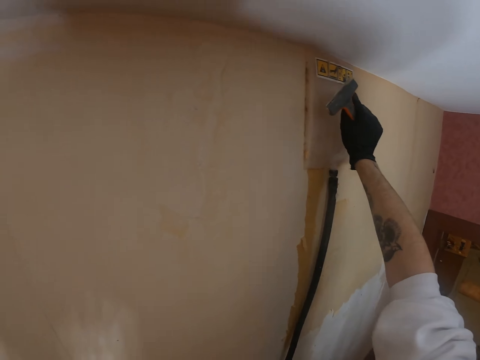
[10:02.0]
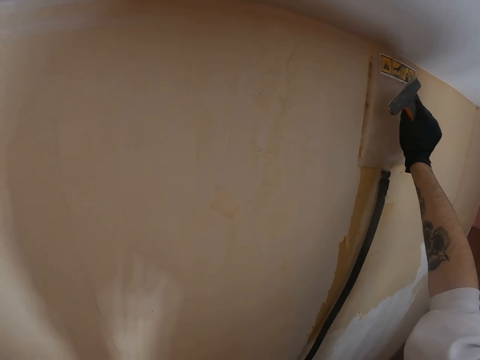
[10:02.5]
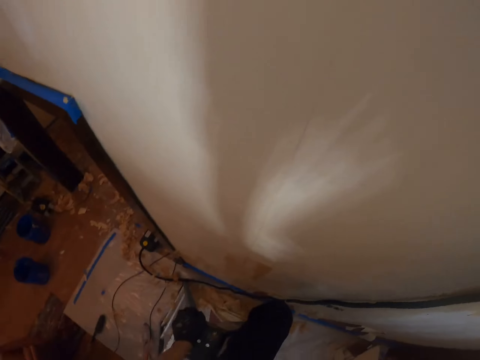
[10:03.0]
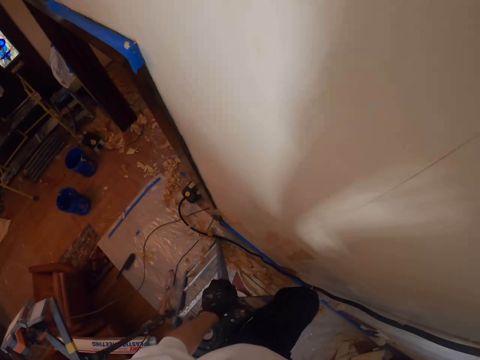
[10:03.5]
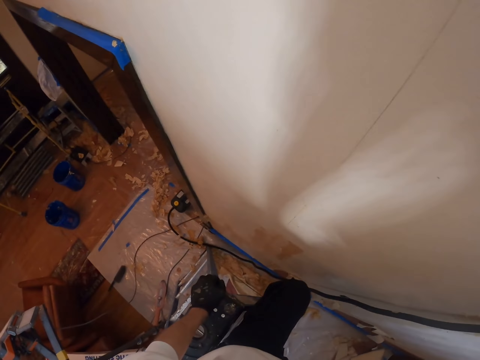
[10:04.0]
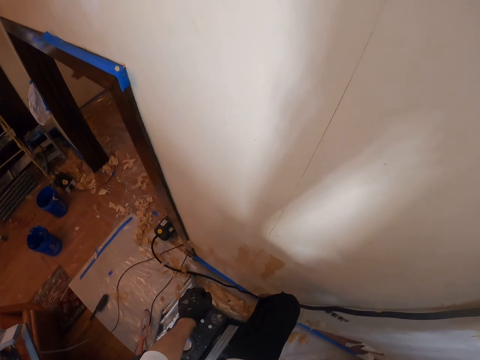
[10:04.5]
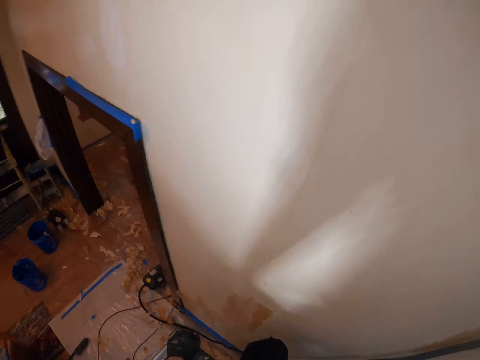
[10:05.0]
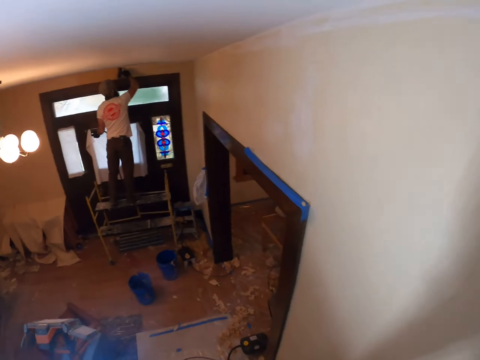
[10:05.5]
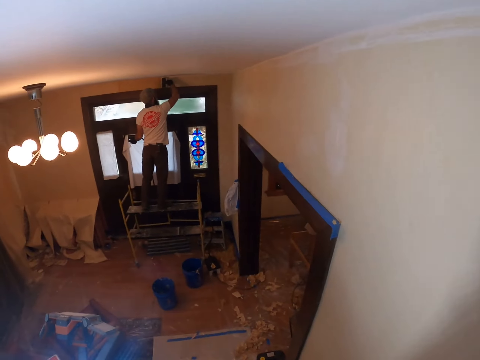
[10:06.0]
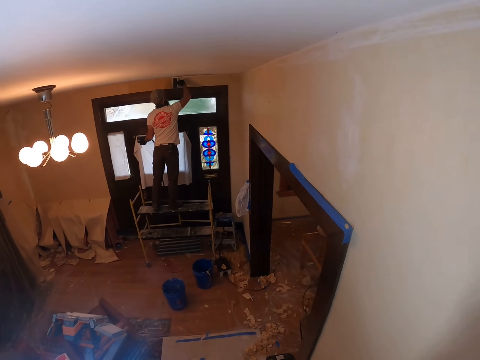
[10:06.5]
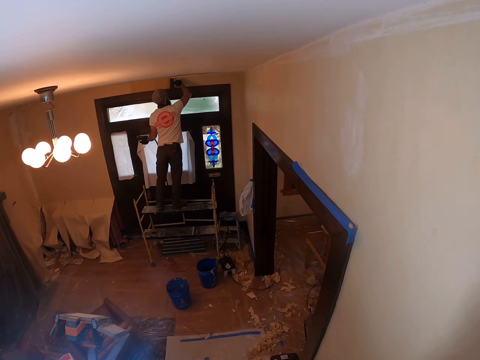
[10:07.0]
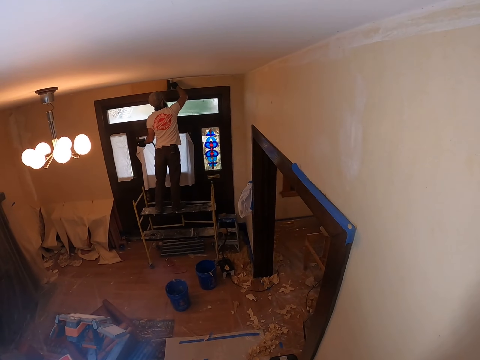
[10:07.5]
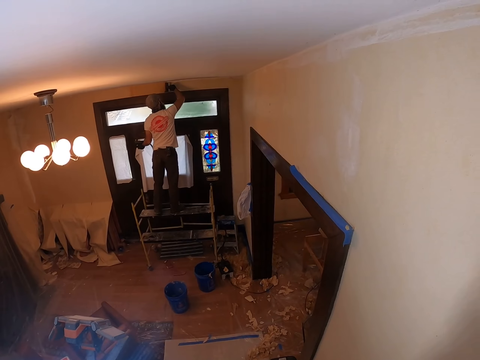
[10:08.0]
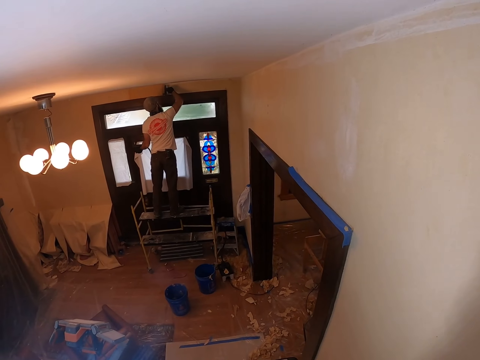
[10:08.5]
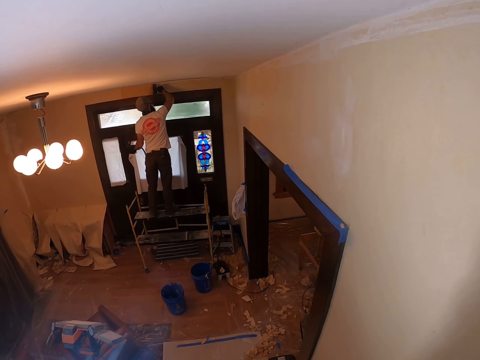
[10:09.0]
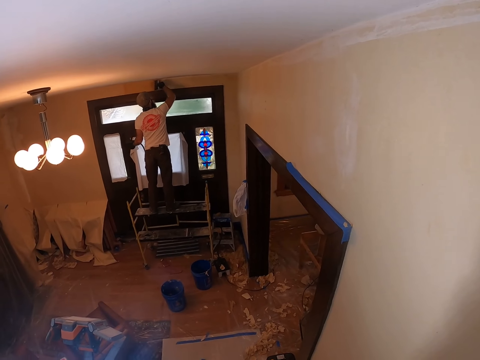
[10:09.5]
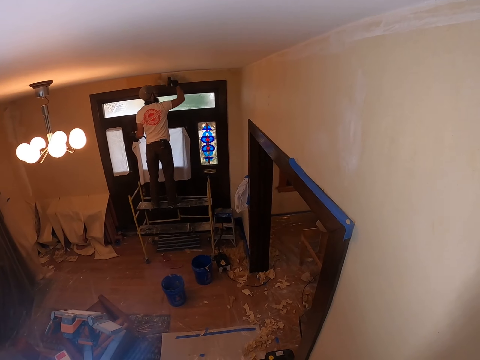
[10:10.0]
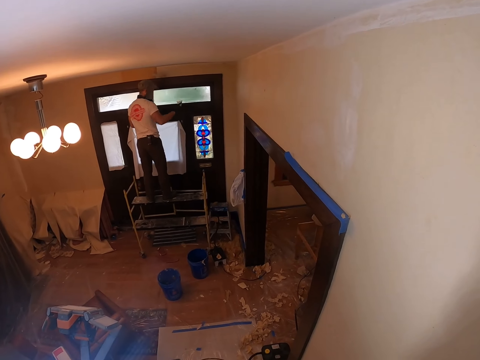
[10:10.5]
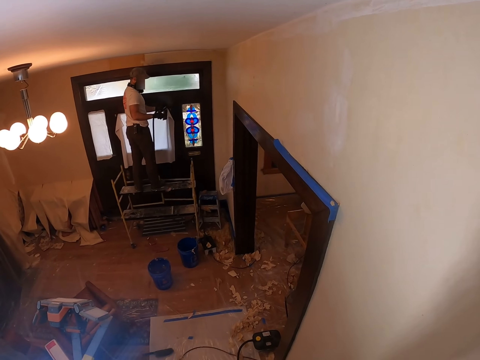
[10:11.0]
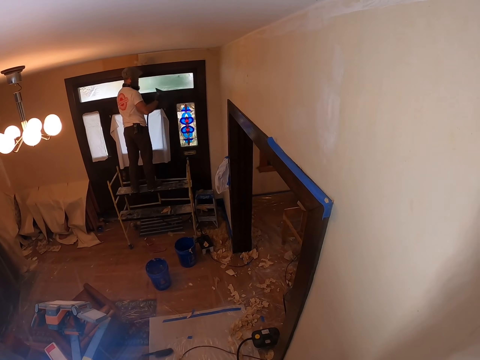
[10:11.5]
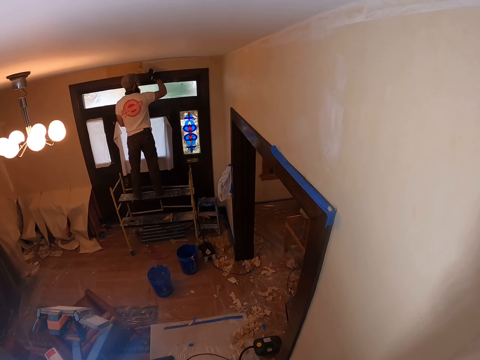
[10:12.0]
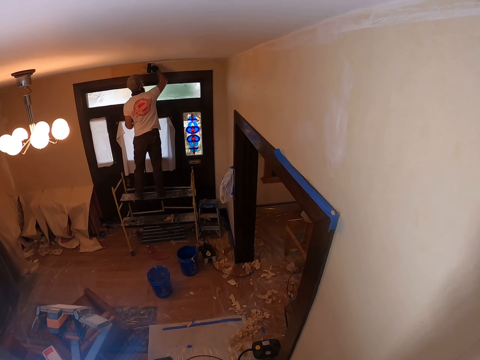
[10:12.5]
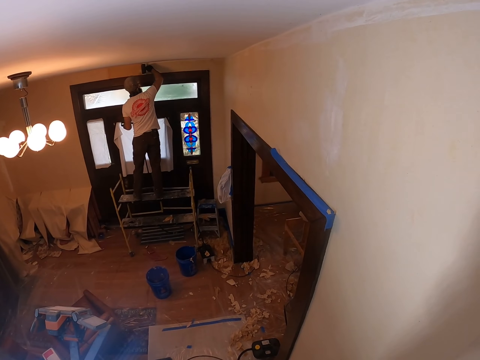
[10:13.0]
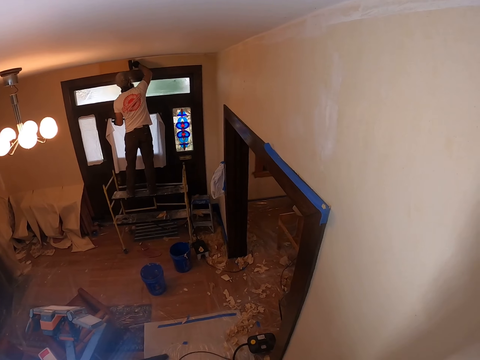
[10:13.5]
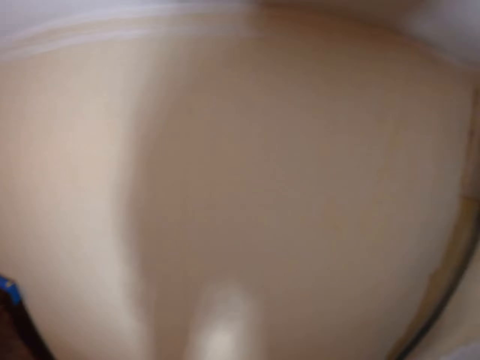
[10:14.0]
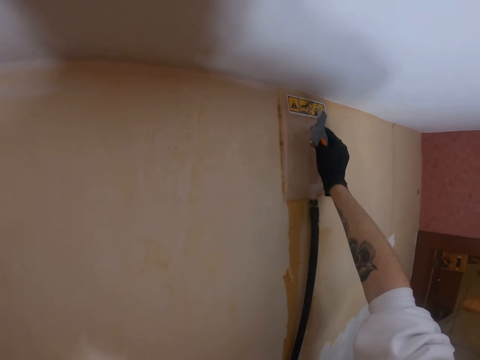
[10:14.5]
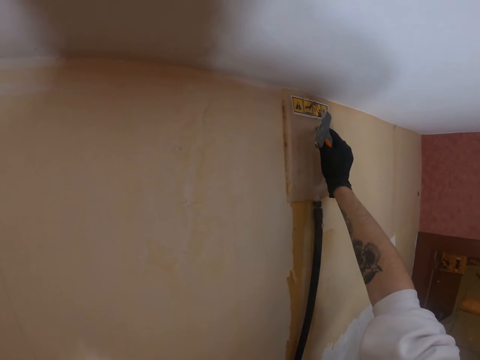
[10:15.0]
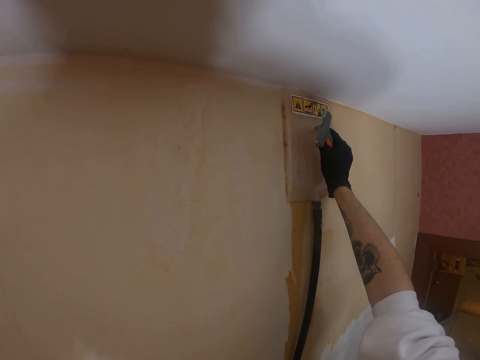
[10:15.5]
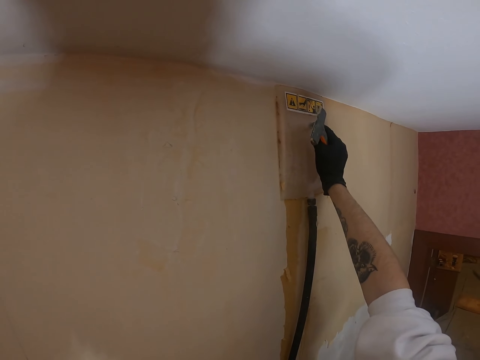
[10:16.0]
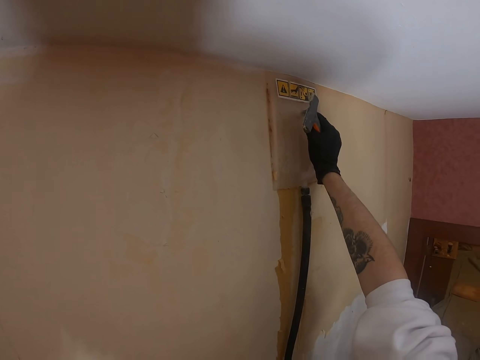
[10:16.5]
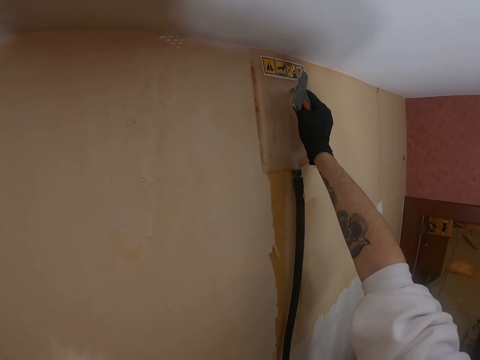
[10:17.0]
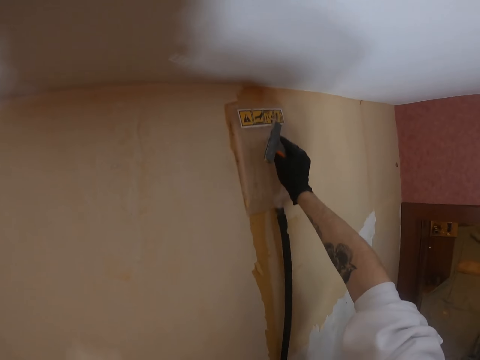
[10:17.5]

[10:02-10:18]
The camera wearer looks around. A man paints the wall. The camera wearer looks around. The man looks around and paints the wall. The camera wearer looks around. They put something on the wall.

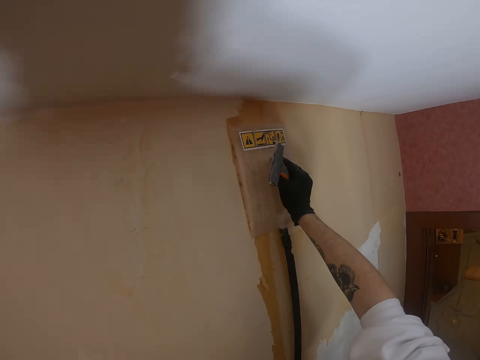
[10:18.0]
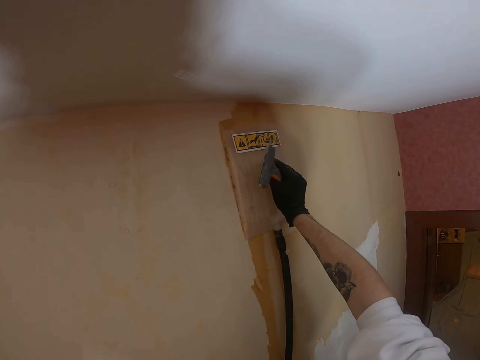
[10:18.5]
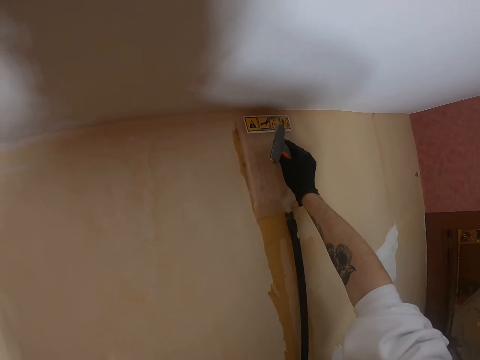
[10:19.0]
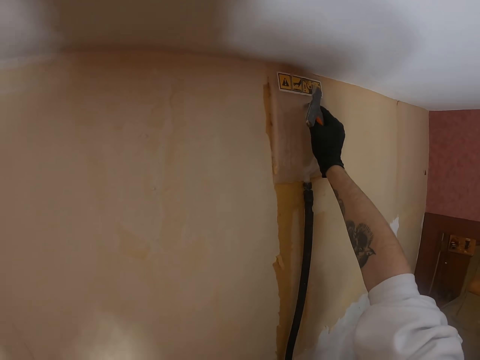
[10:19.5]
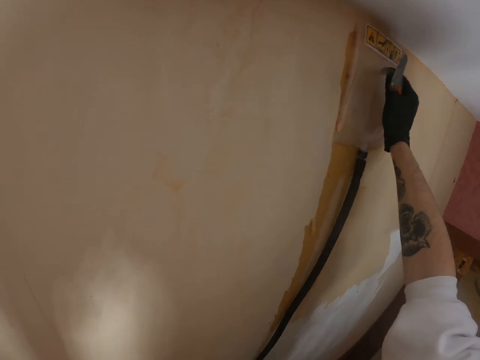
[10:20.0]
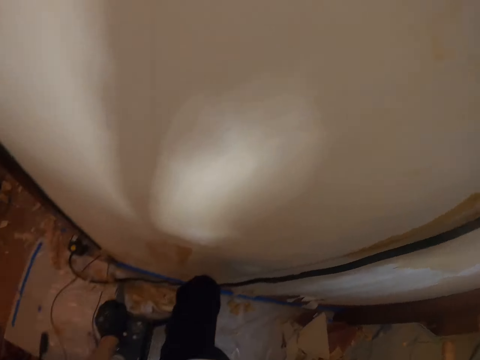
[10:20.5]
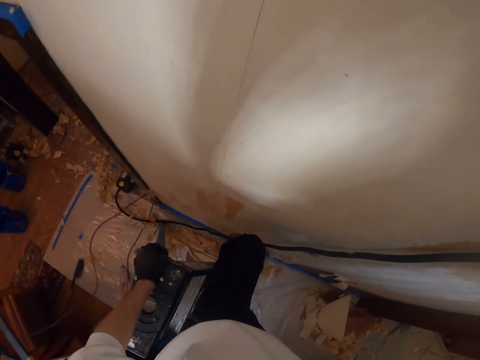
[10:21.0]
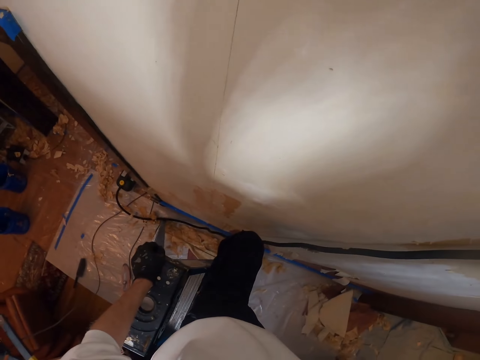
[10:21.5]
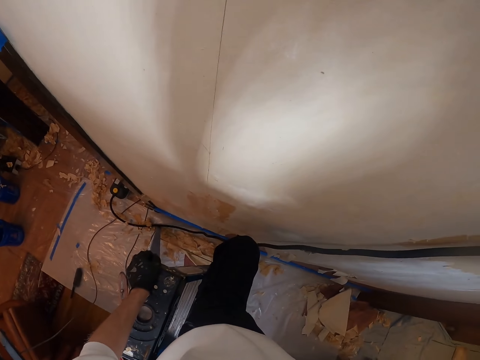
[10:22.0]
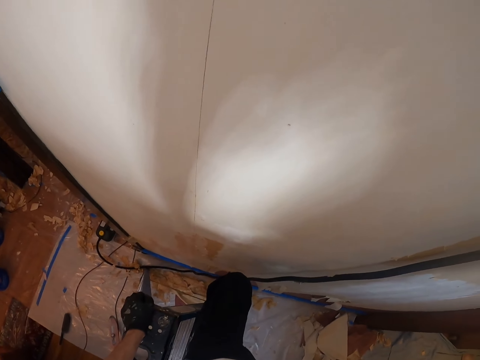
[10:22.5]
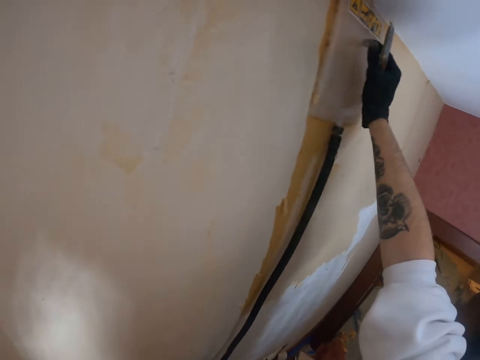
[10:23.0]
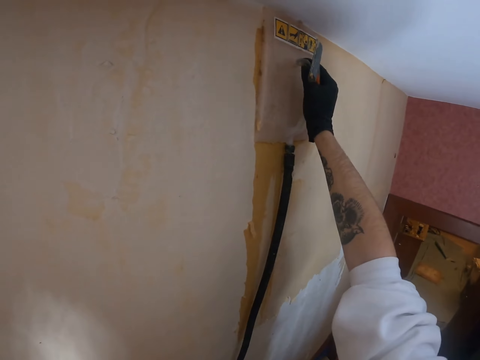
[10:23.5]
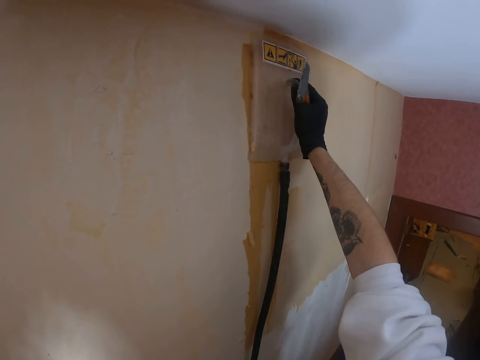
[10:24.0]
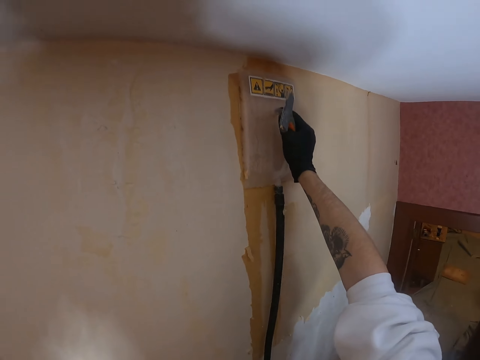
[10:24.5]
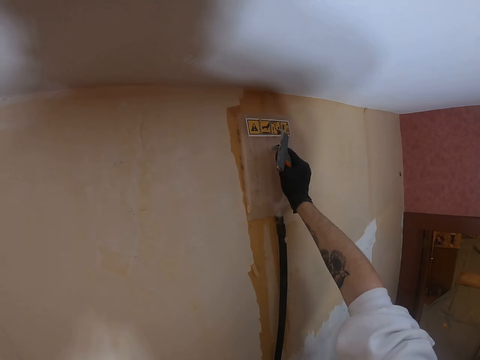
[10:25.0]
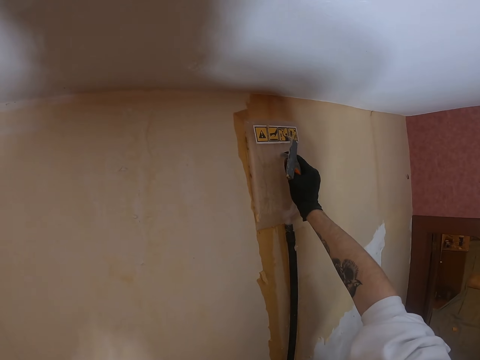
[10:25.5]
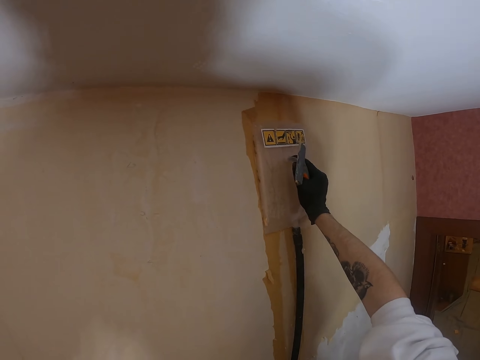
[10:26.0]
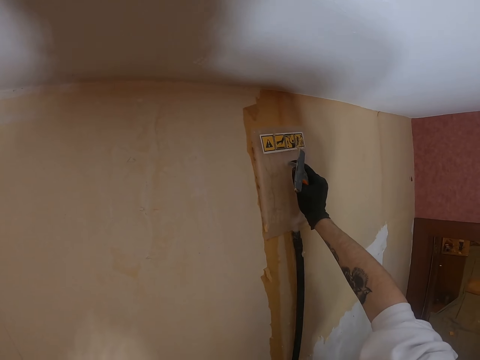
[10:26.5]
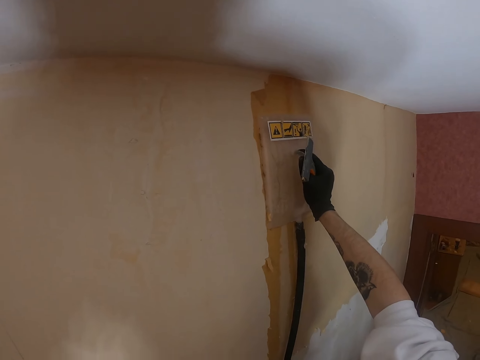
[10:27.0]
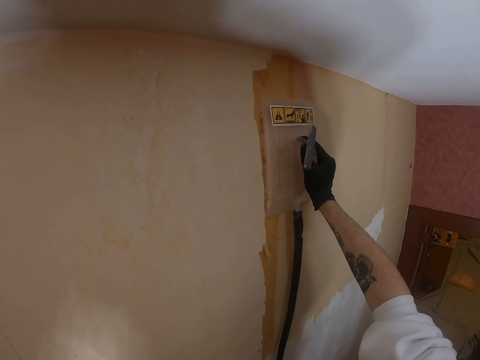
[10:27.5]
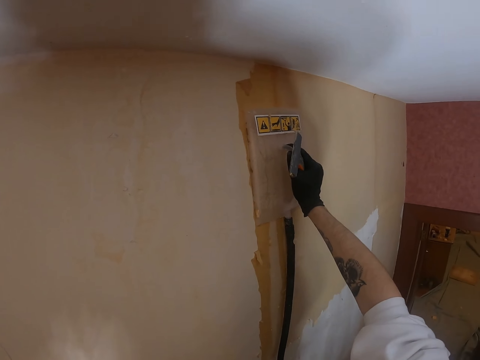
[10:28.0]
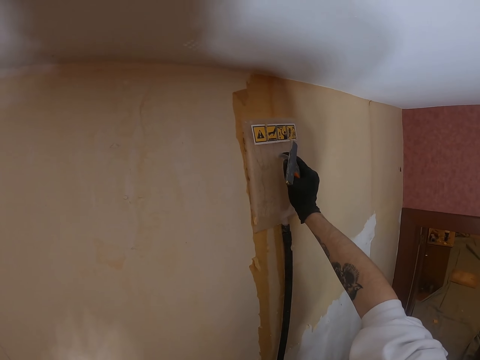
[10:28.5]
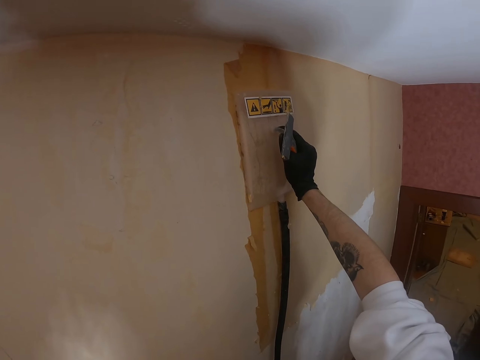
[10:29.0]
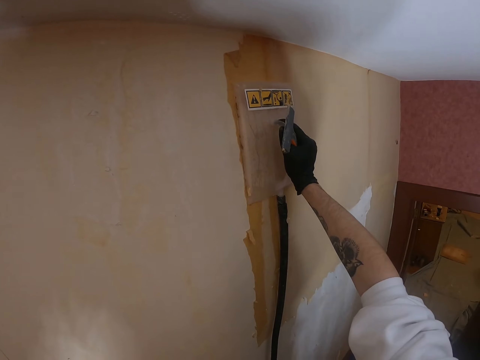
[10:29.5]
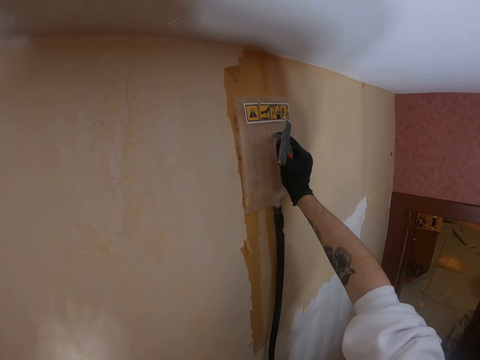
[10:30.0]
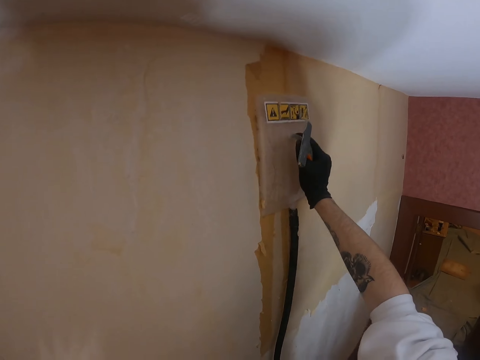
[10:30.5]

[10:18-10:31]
The camera wearer moves the plastic float. They look around. They move the plastic float. They hold something on the wall. They look around.
